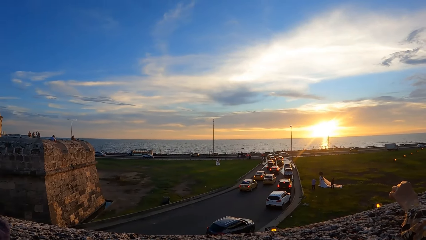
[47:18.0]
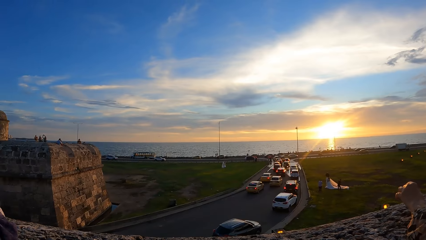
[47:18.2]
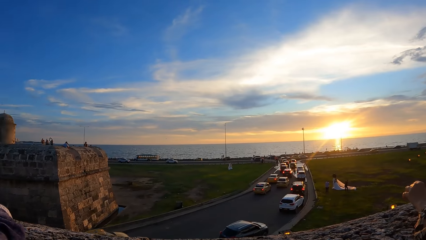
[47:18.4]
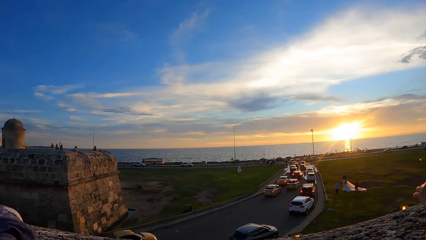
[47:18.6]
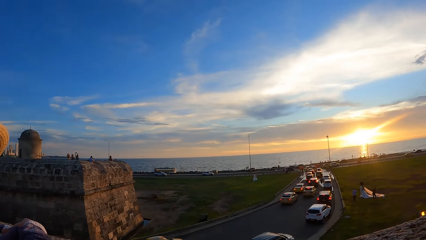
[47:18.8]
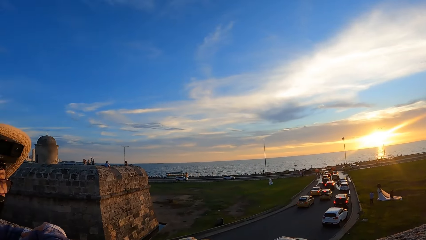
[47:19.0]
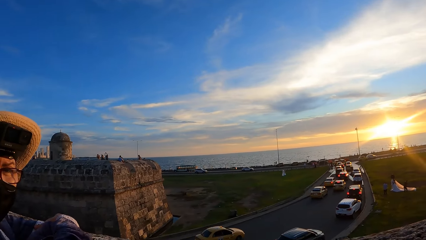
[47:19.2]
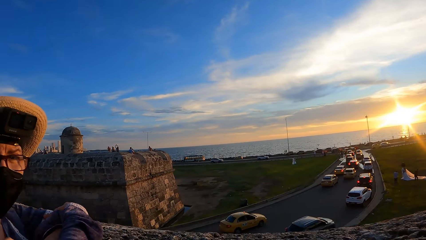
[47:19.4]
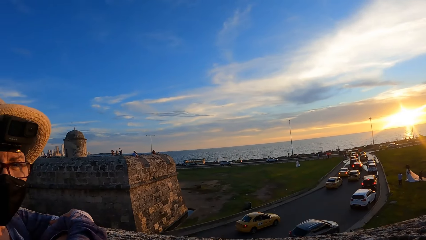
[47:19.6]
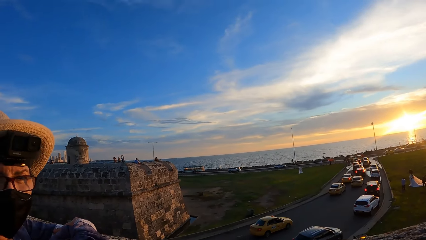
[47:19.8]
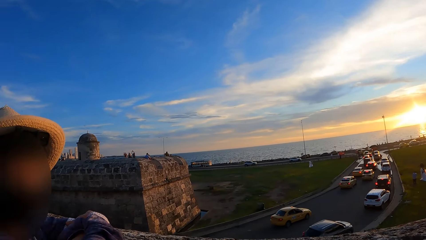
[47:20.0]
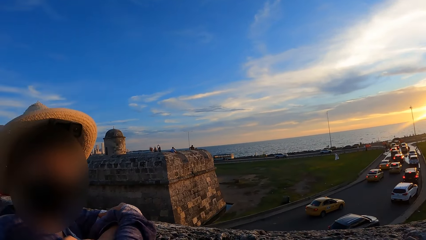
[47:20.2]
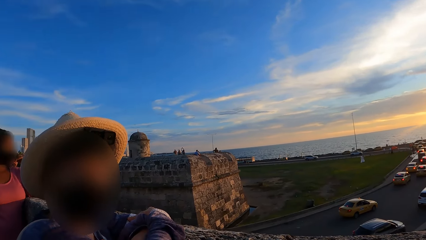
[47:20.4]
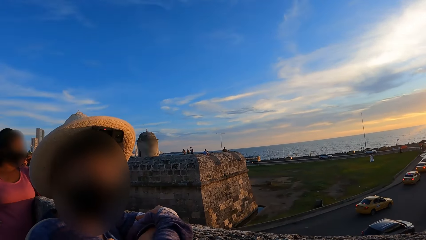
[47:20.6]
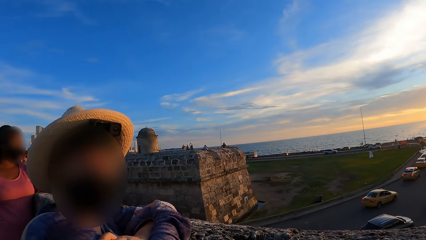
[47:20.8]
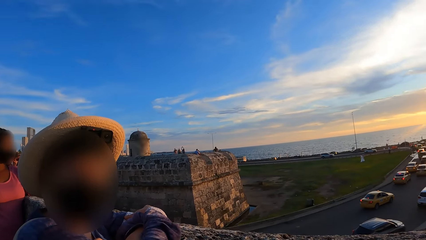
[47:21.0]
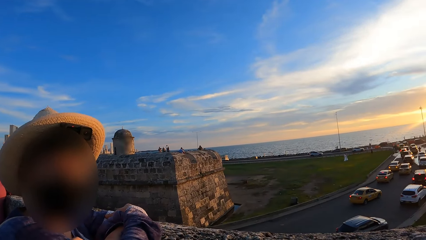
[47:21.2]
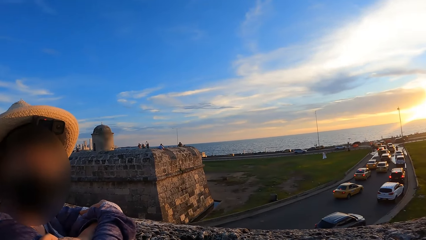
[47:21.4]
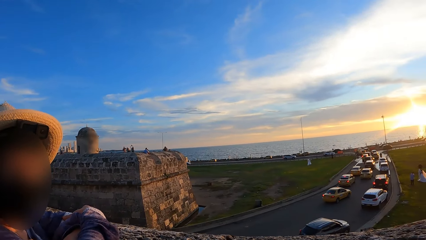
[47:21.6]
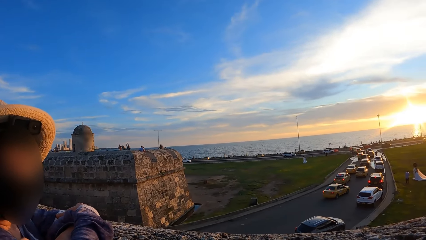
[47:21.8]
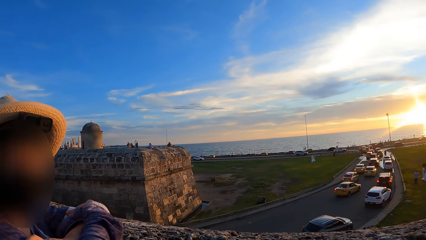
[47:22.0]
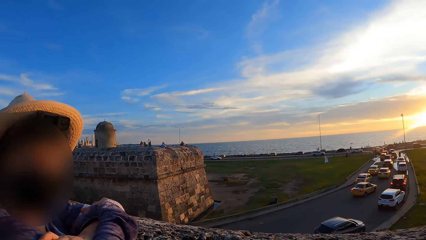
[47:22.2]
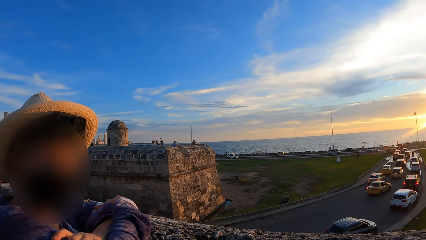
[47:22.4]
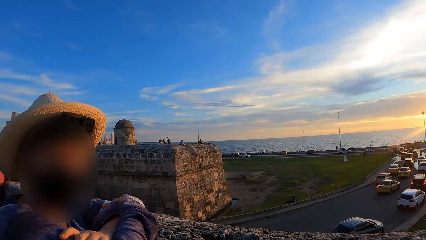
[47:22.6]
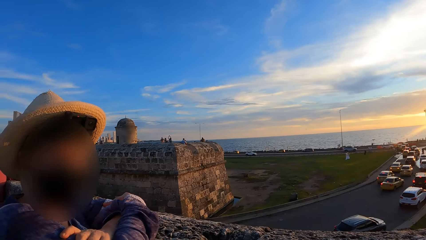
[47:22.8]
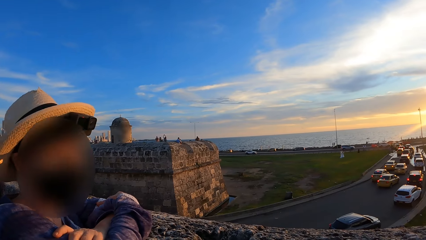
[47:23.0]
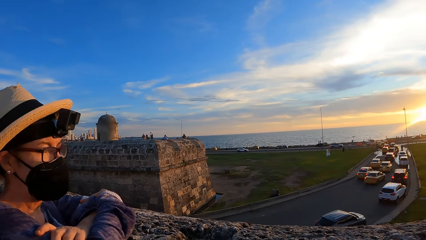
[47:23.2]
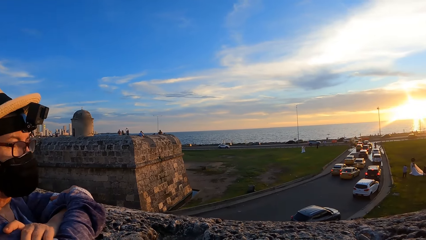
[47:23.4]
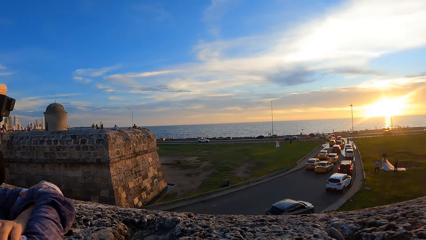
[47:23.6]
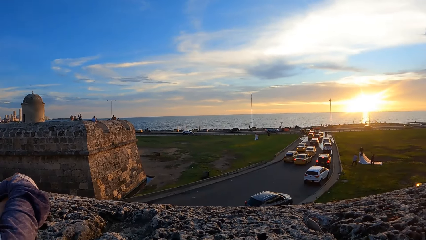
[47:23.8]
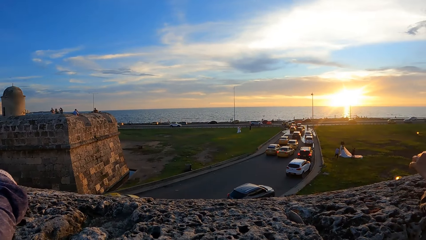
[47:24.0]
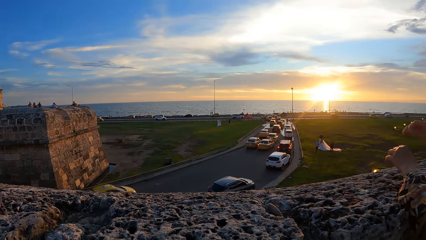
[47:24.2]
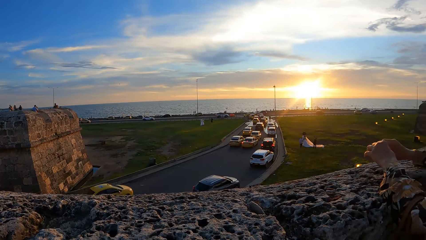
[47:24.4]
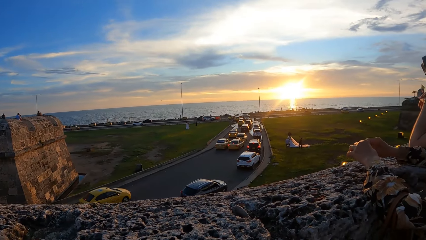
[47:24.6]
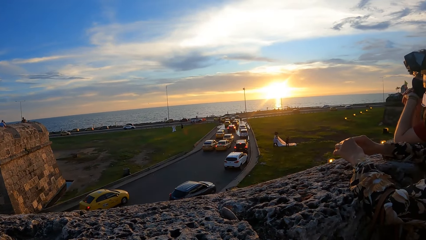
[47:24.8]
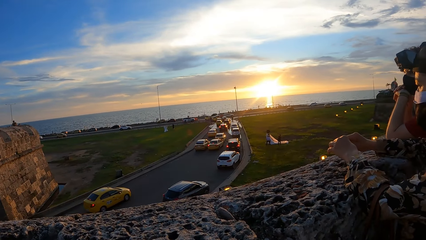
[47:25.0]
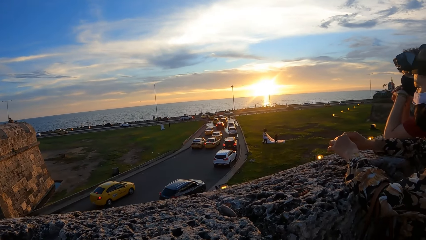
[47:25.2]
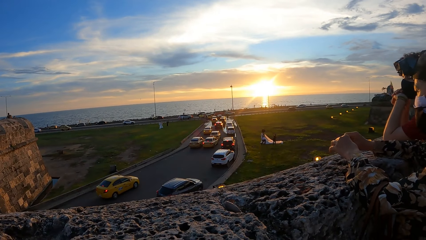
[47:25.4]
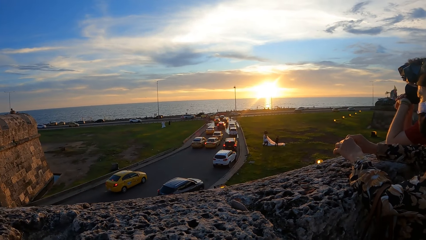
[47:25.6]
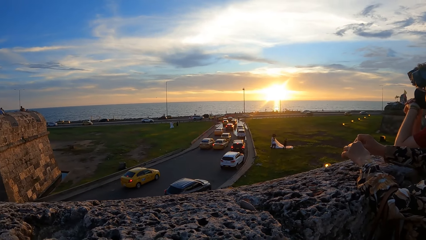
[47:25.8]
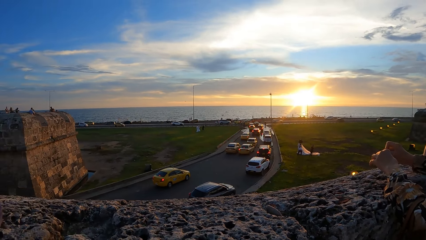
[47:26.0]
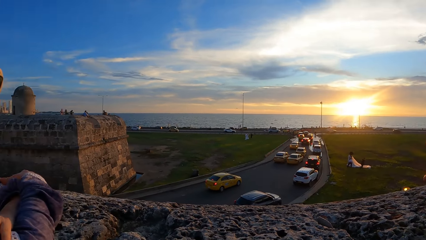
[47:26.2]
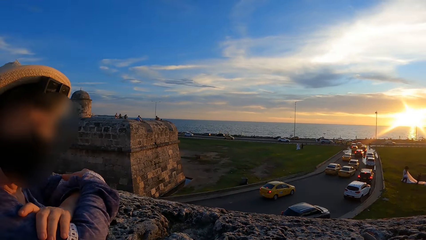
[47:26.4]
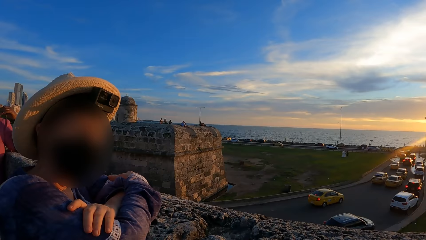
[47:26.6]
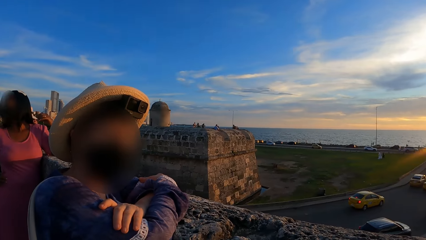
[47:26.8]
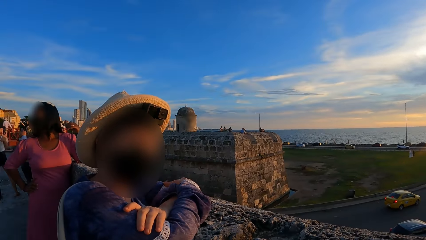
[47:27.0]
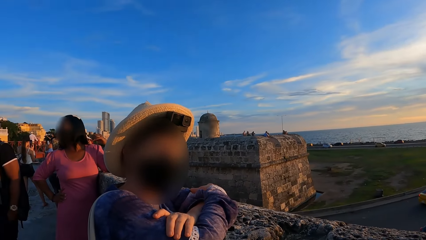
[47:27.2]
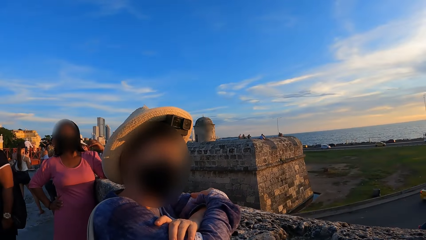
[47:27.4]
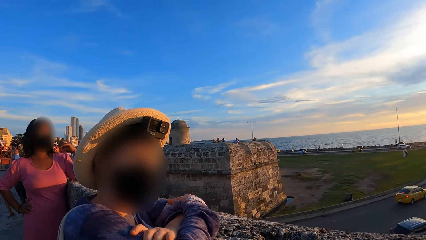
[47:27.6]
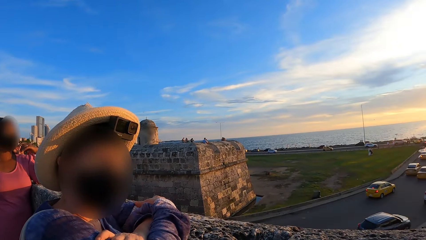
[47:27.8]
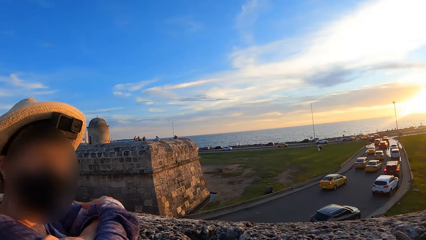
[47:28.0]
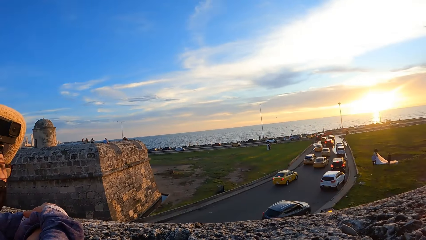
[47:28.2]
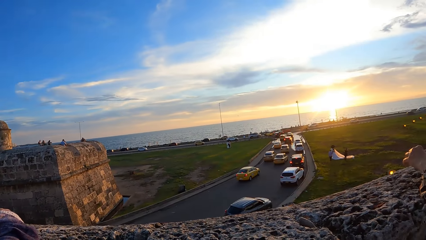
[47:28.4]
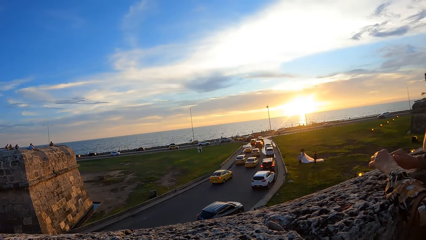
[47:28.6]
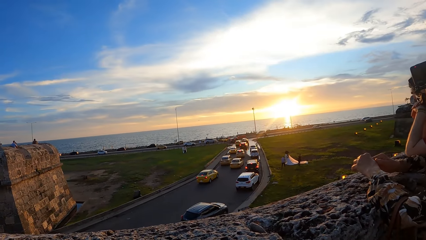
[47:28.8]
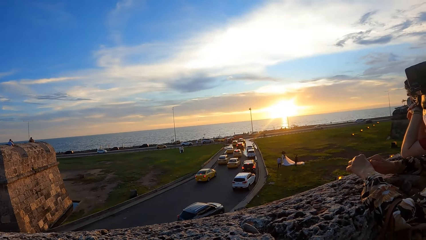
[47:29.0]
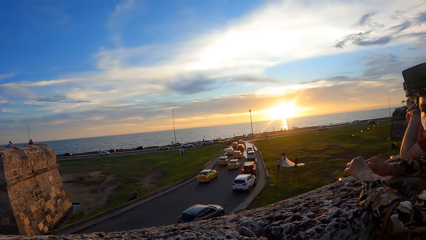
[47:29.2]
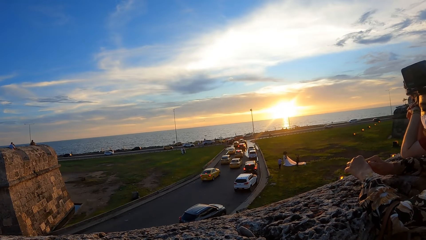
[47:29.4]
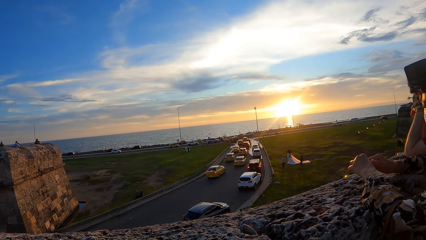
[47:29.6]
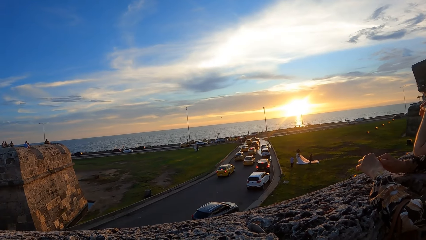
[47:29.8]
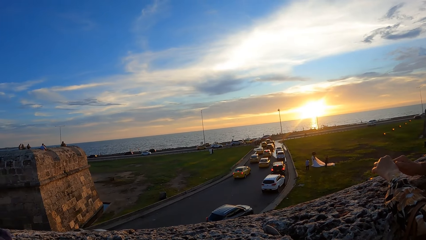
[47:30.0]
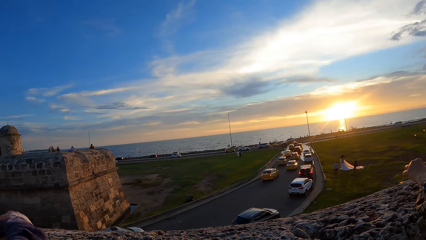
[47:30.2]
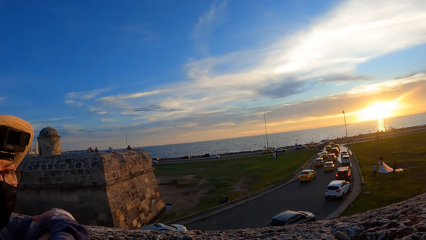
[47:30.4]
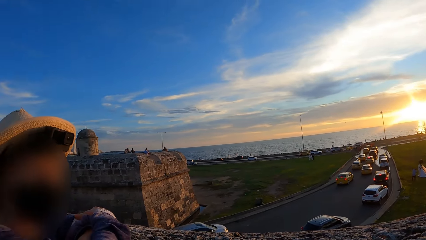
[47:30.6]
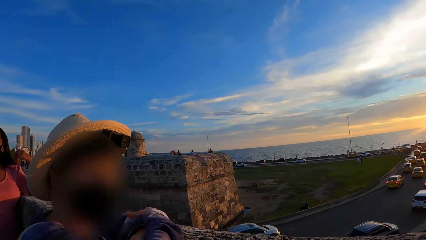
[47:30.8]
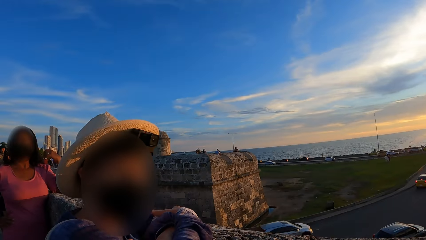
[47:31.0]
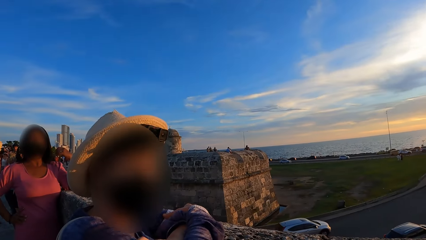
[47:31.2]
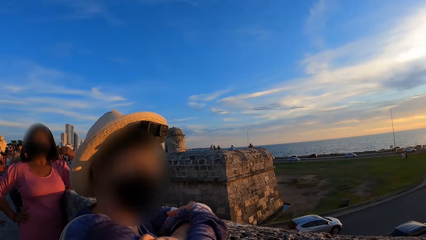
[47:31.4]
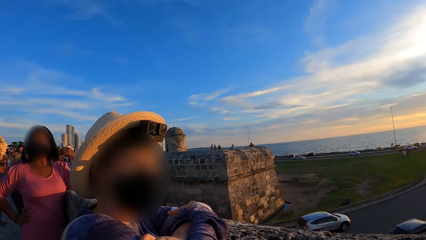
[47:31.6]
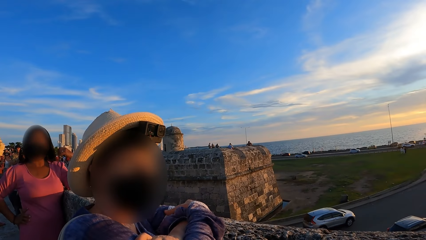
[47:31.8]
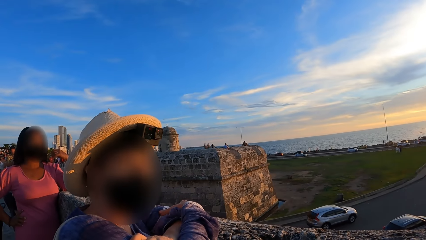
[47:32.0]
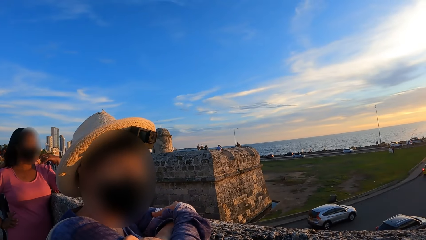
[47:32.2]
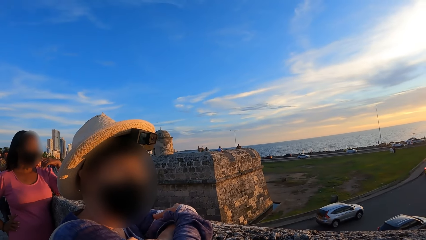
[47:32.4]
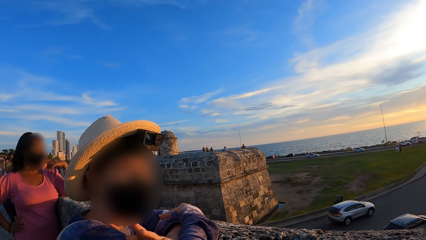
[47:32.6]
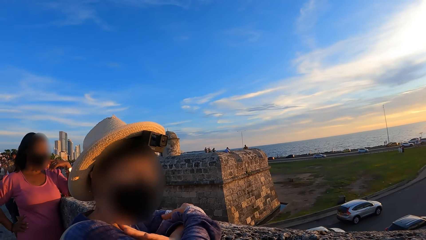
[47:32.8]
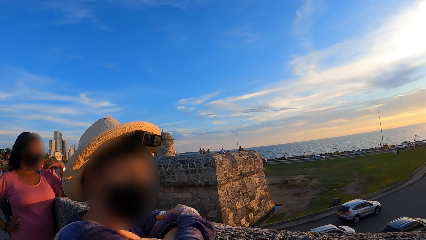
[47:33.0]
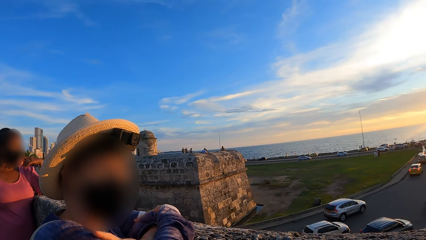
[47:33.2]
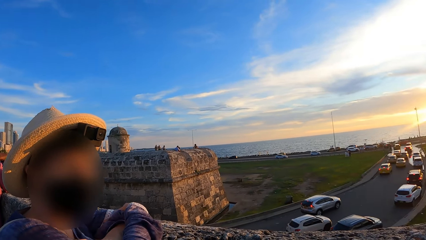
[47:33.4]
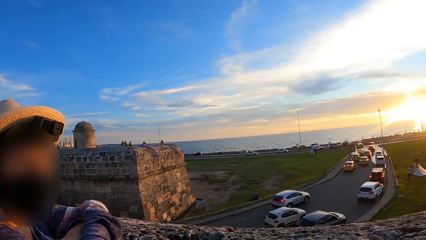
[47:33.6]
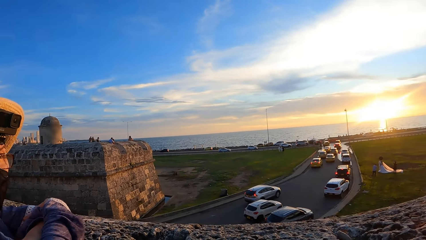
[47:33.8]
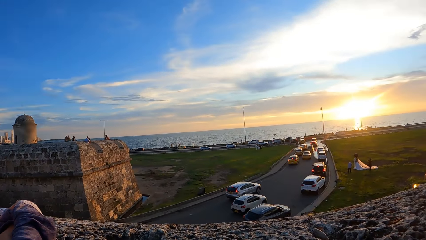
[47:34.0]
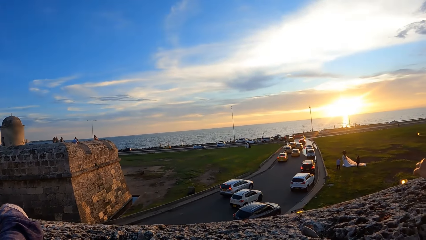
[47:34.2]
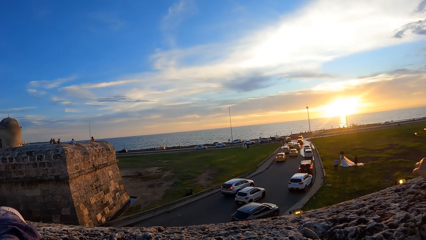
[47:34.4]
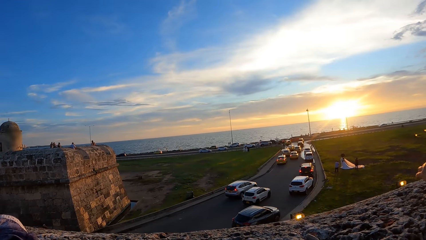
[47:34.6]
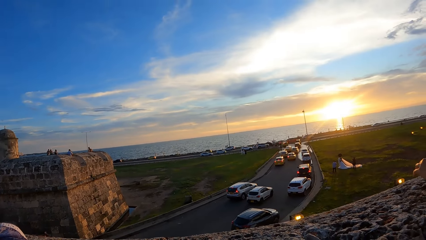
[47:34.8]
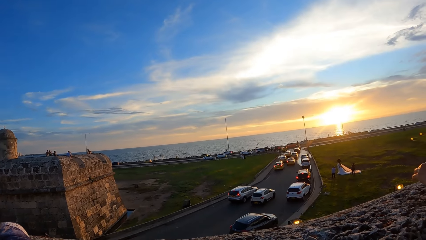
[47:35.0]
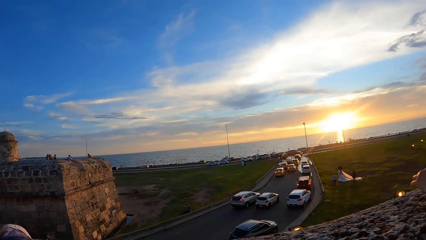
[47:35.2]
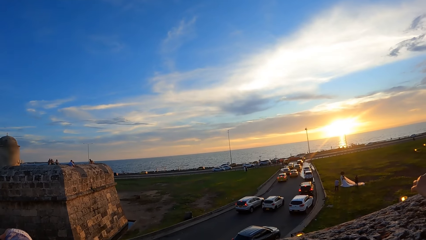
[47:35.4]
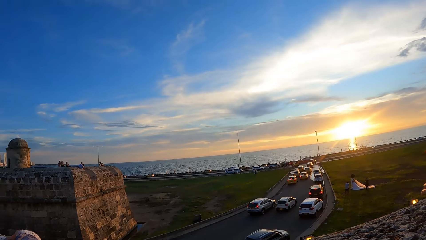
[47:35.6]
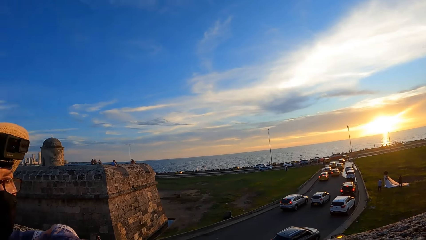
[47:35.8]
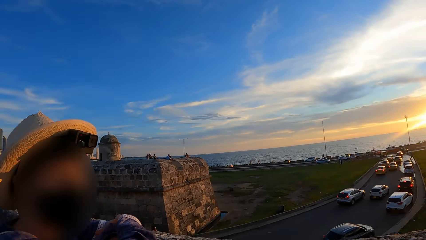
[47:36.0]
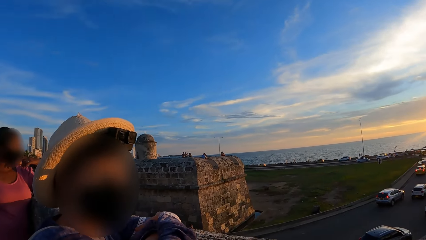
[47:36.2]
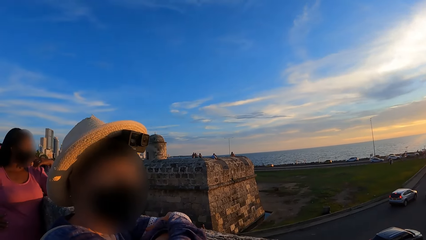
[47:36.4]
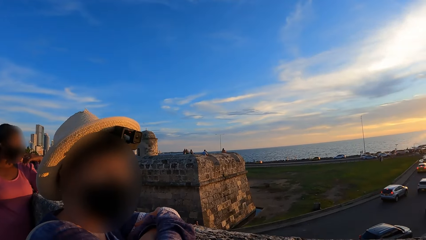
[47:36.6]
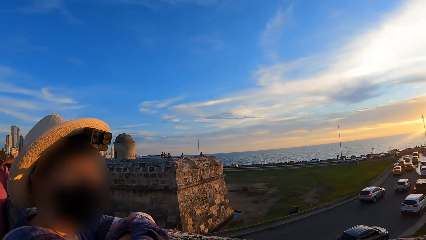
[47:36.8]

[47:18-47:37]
The camera wearer stares at a person. They look around. They interact with the person.
